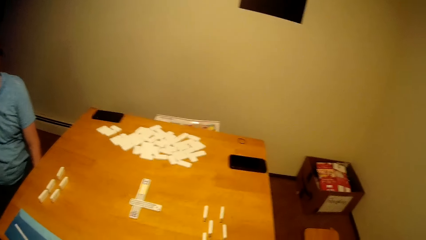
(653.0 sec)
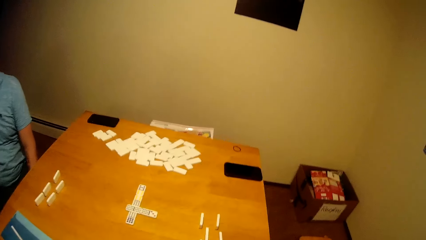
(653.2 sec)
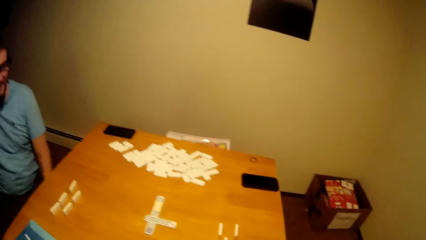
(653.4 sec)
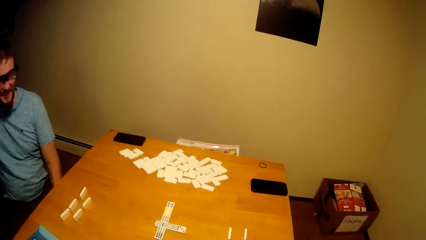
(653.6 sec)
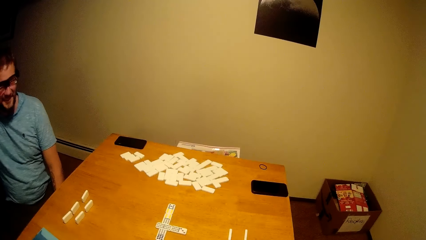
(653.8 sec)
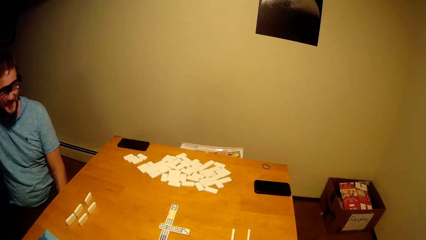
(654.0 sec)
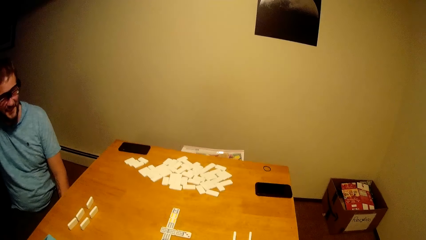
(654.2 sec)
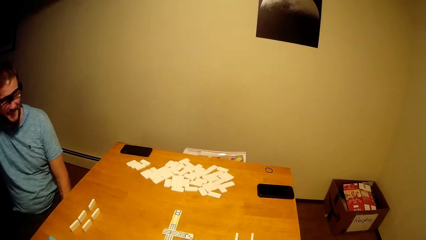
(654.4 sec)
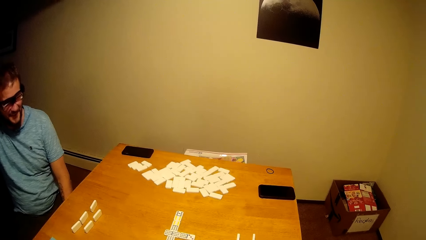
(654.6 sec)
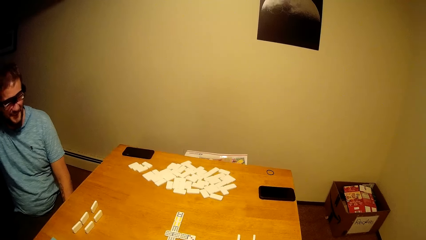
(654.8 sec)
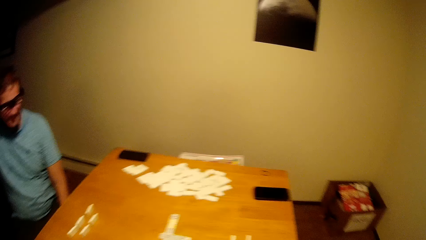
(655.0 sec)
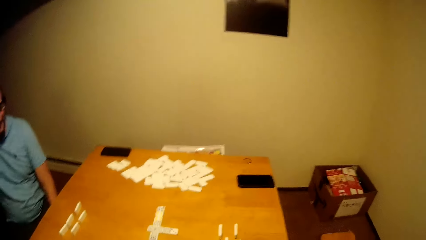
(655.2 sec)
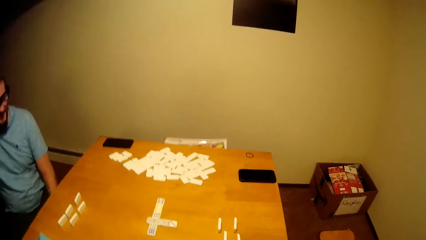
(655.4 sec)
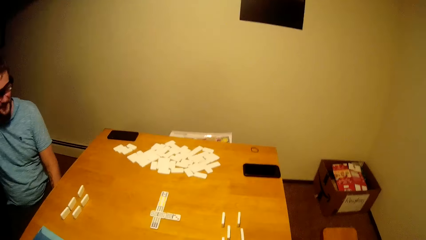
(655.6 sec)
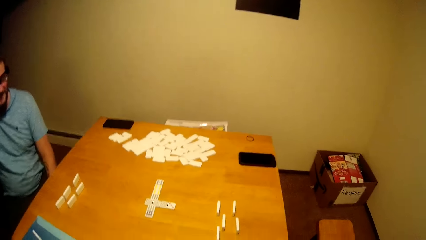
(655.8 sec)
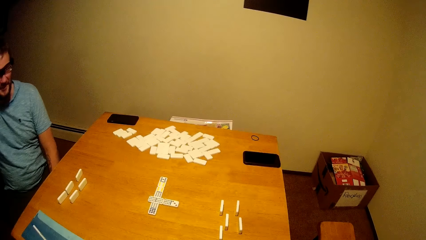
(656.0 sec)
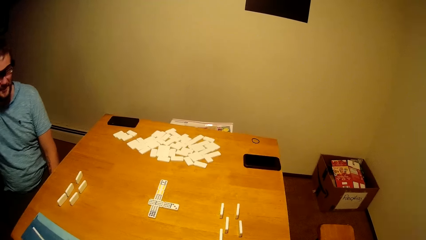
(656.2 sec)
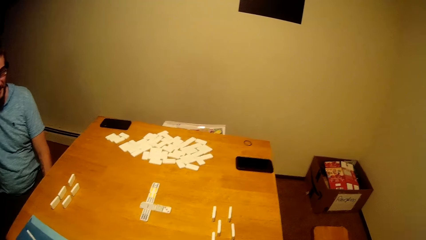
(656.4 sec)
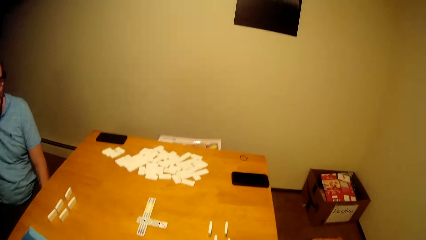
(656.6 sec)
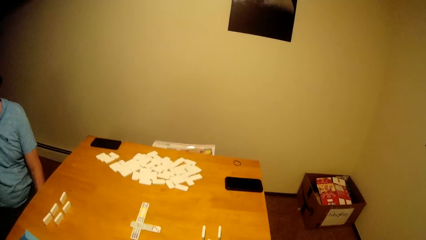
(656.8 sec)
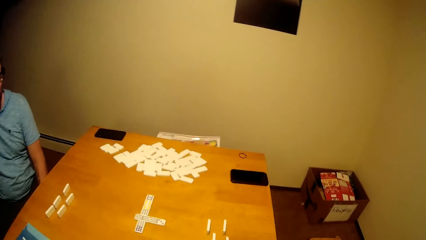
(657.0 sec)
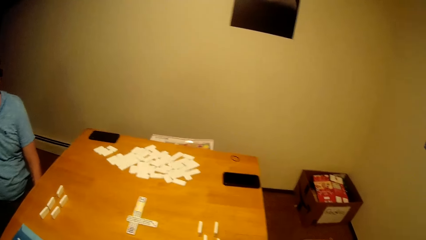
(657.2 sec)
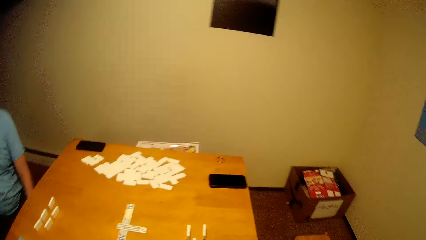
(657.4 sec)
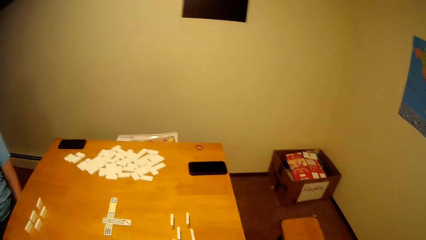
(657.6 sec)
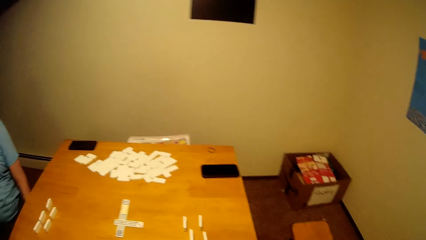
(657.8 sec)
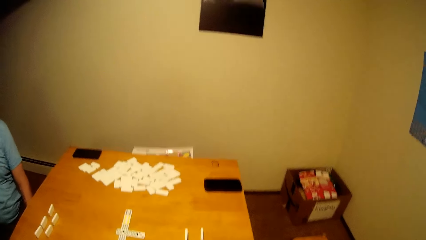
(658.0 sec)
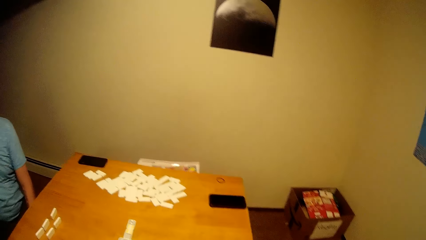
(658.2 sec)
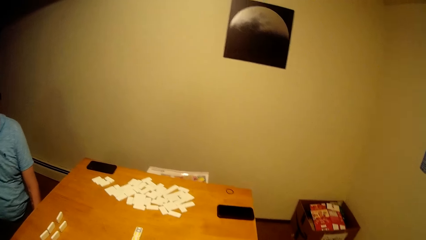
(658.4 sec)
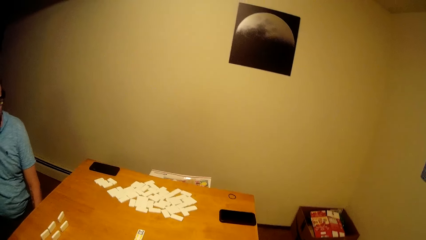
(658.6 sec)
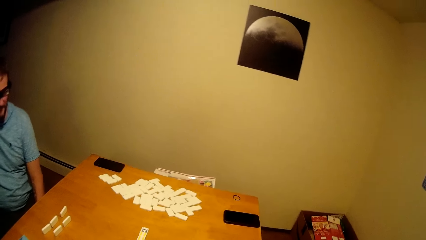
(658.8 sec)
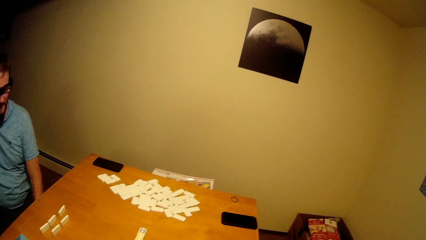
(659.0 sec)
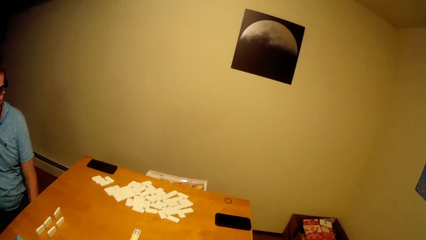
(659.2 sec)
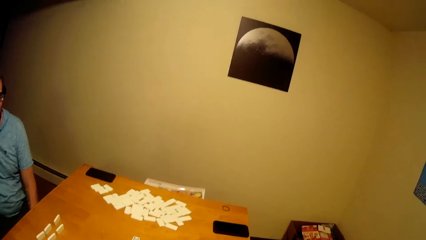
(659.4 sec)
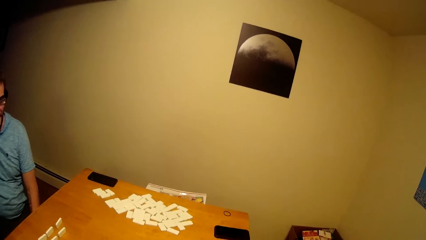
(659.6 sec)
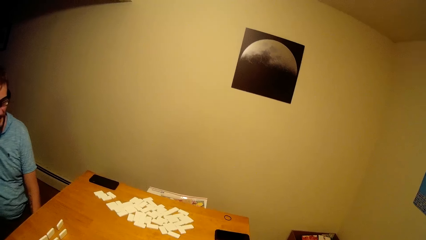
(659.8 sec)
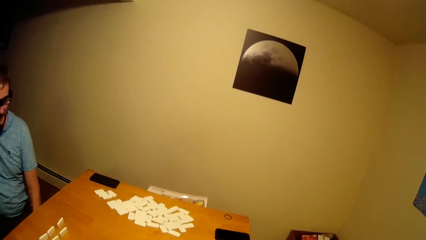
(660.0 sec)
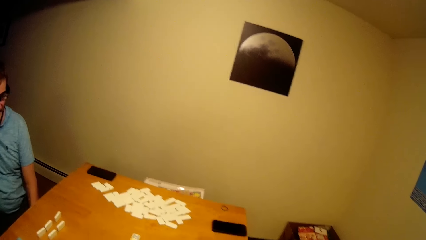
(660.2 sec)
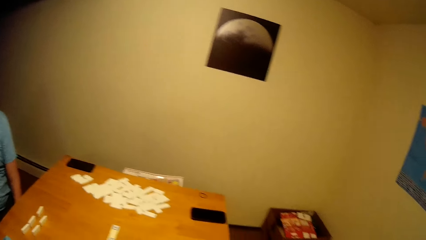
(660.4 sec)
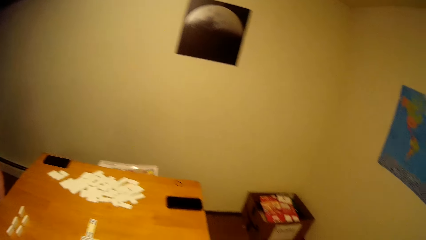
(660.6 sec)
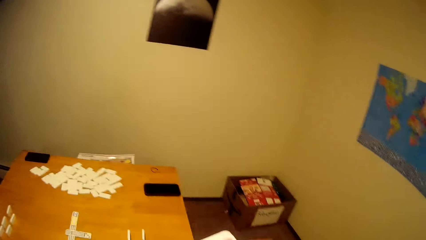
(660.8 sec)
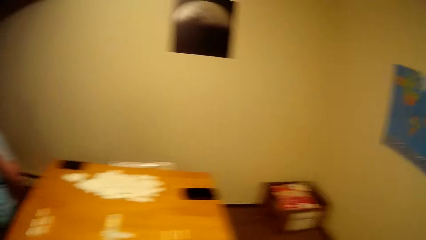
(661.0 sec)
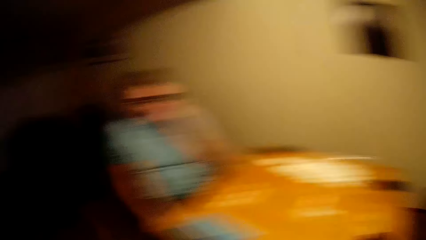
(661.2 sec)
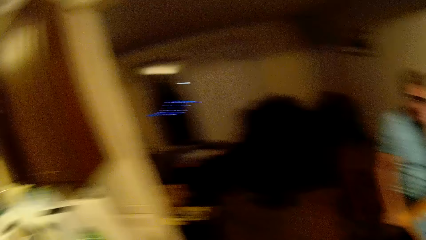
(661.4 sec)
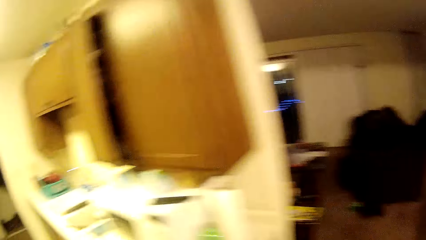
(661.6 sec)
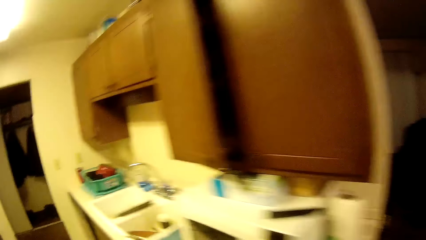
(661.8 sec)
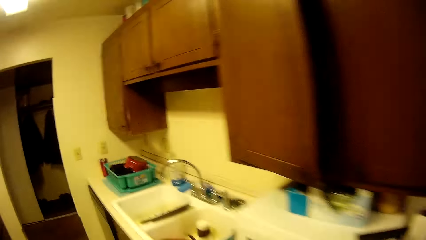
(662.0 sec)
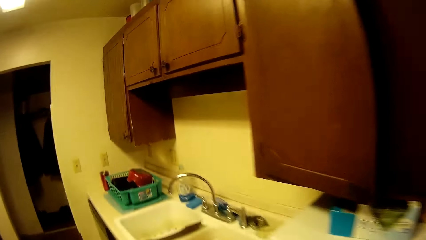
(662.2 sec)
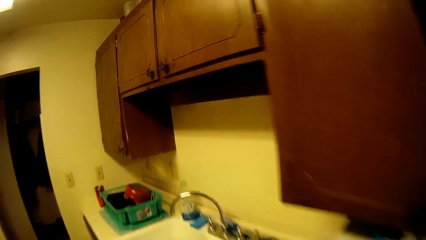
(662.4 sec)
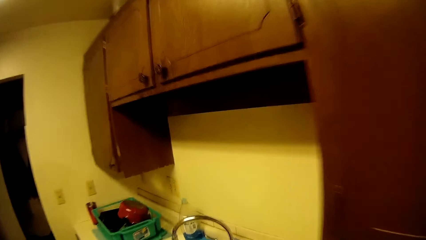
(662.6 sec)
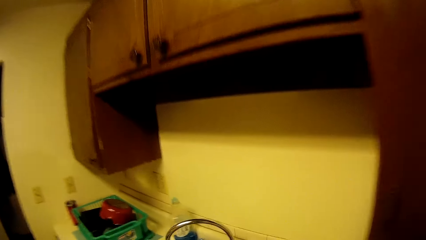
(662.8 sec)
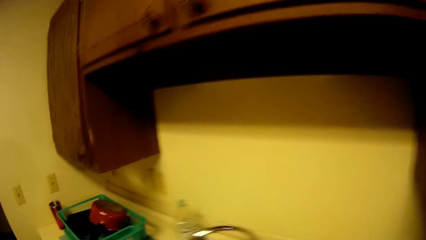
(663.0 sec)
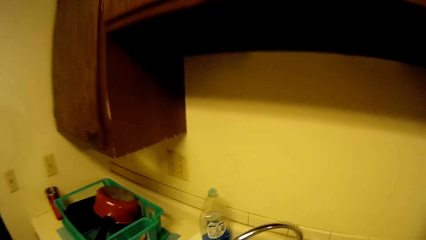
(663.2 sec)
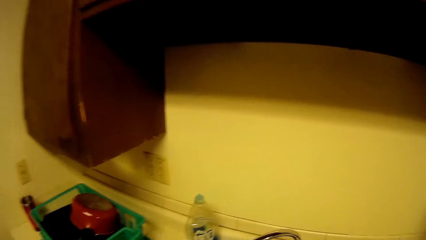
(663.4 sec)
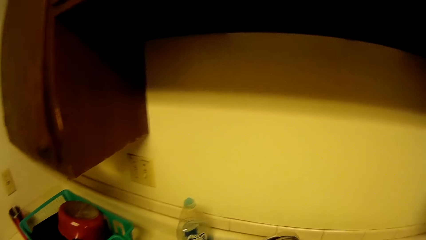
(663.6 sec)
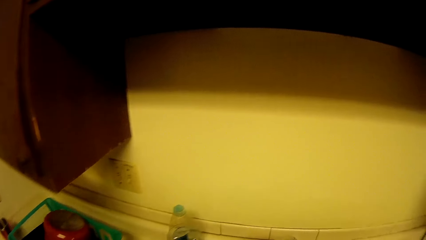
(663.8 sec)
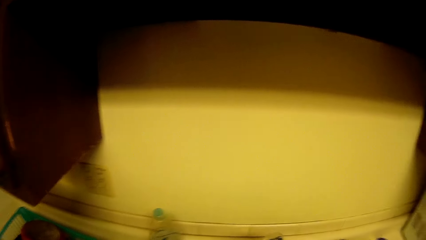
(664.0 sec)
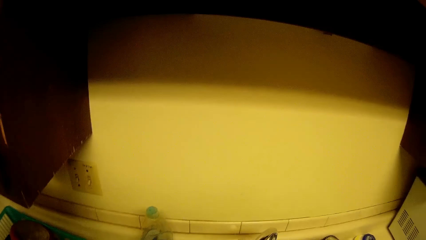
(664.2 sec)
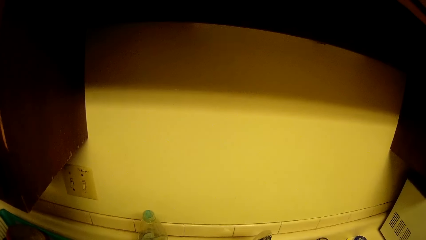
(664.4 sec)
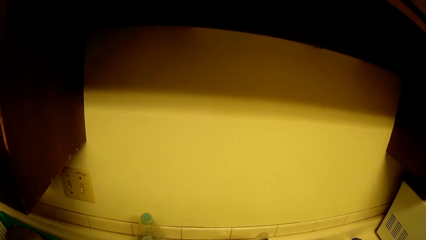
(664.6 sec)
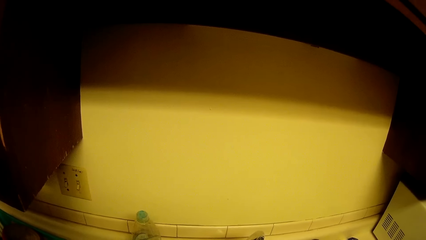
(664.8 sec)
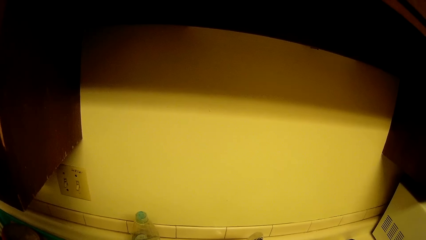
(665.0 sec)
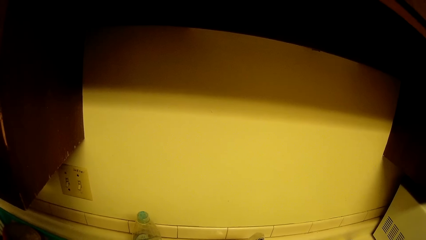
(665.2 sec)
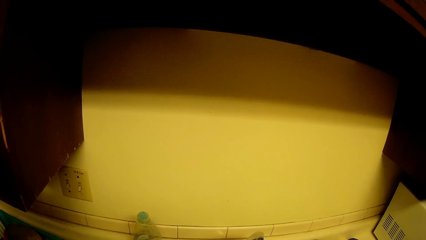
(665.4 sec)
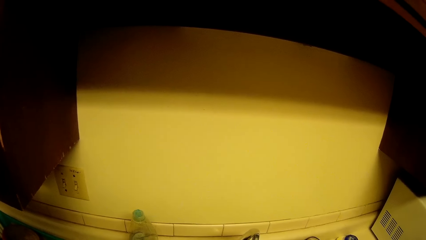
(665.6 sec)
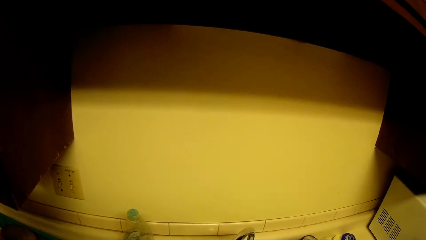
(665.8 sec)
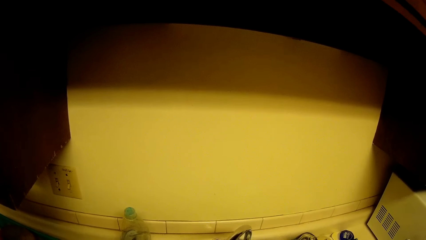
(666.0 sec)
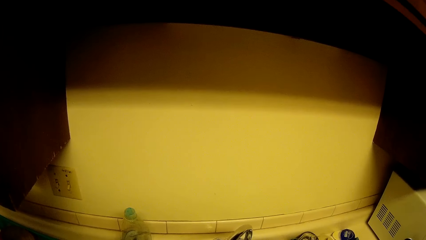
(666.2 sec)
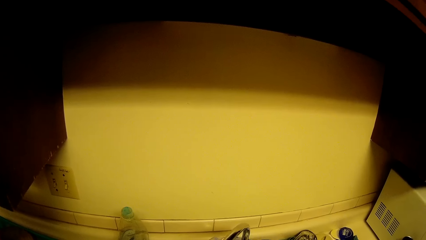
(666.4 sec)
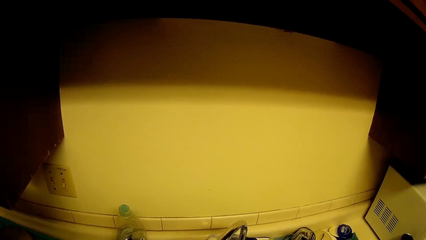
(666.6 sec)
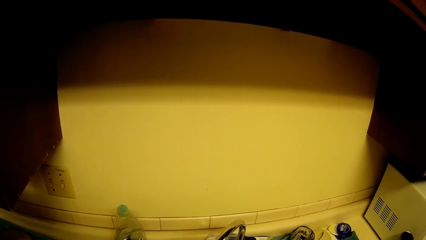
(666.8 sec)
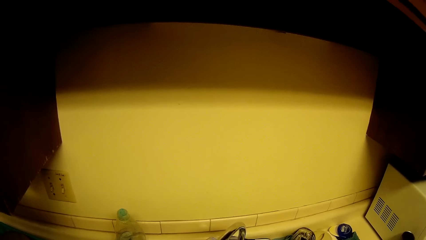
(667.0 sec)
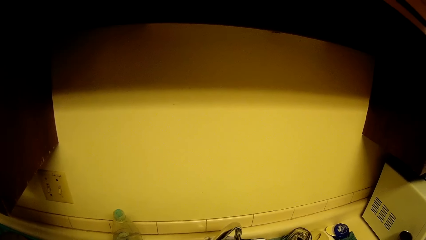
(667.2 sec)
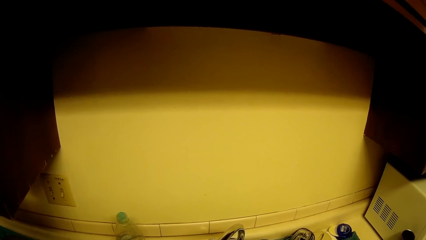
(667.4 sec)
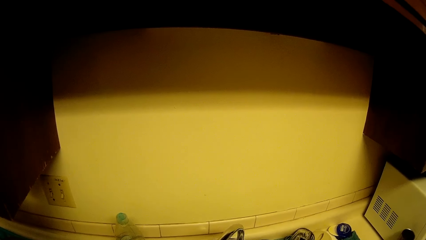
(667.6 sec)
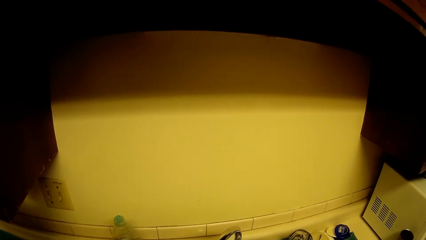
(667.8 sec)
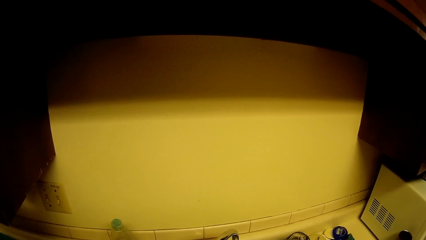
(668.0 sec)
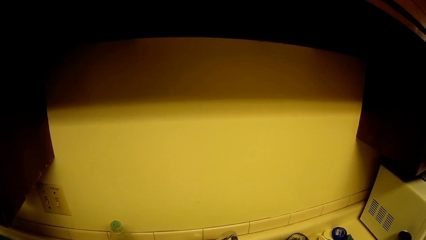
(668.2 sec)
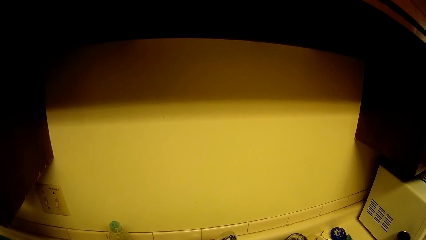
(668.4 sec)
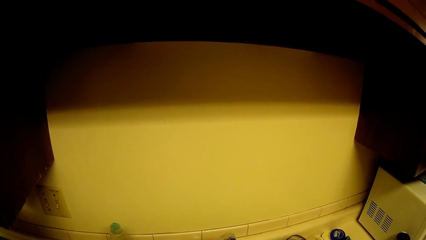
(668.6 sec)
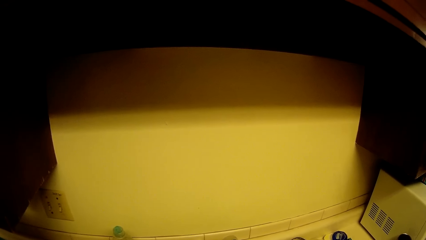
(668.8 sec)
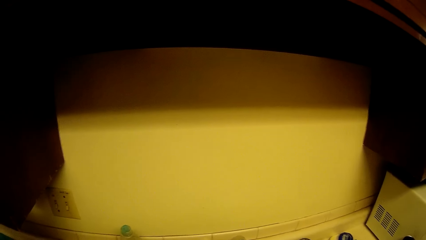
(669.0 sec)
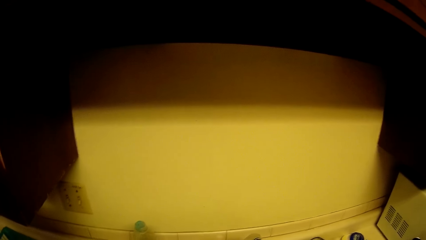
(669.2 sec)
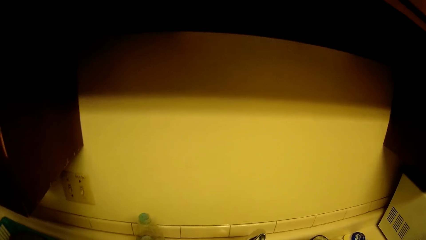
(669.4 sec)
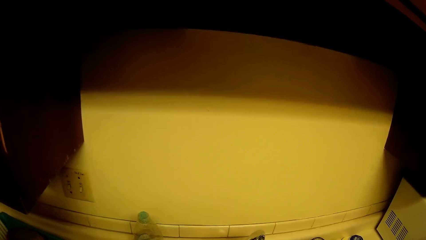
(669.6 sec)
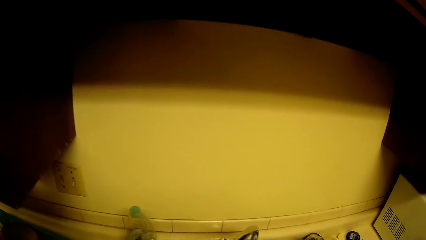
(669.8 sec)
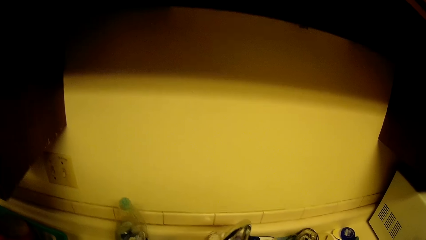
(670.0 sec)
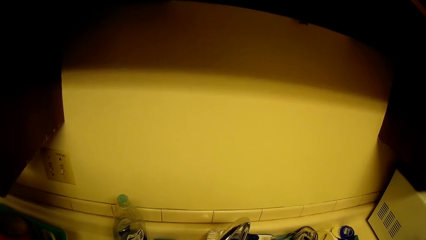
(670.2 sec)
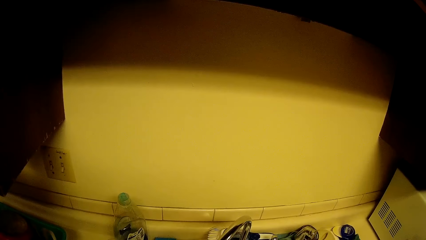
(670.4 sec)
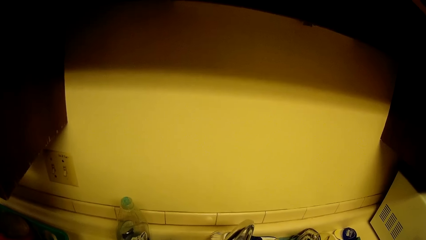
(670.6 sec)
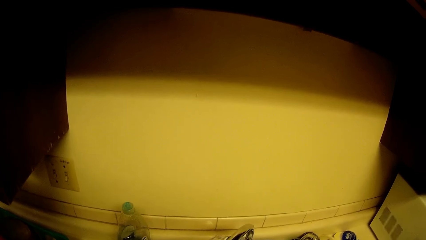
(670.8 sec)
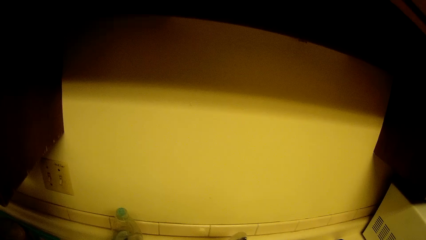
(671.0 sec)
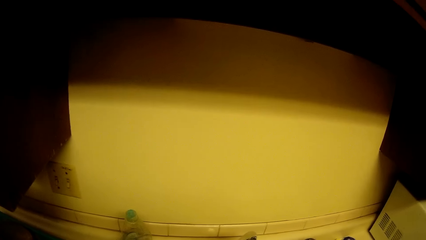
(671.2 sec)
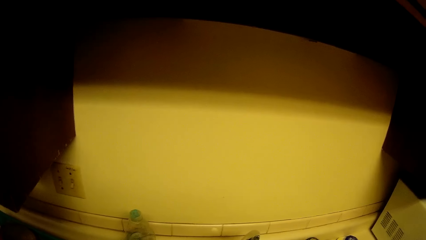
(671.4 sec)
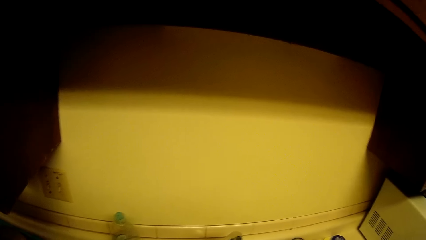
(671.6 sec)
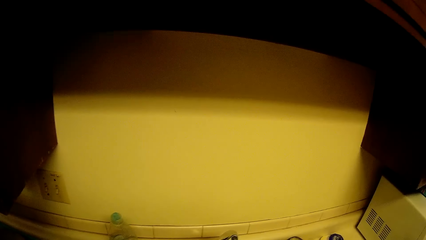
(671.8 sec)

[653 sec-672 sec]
The camera wearer talks to a man. He moves around. He opens a tap. He washes his hands.
